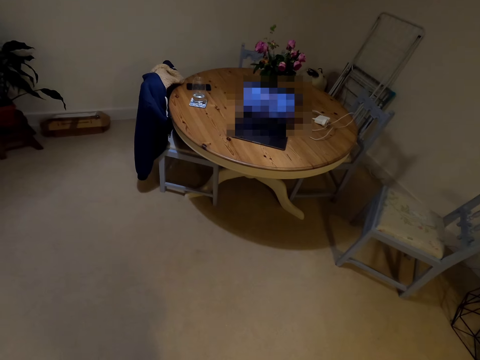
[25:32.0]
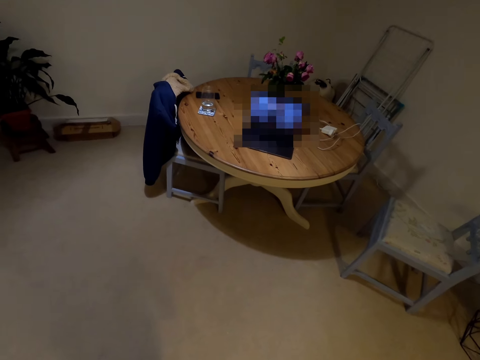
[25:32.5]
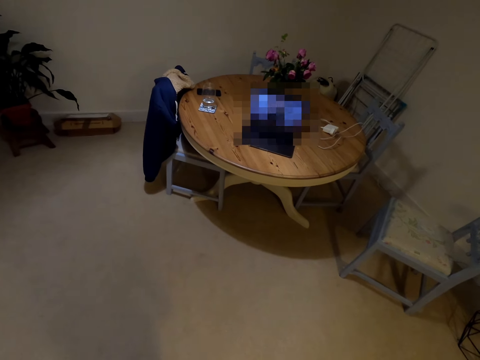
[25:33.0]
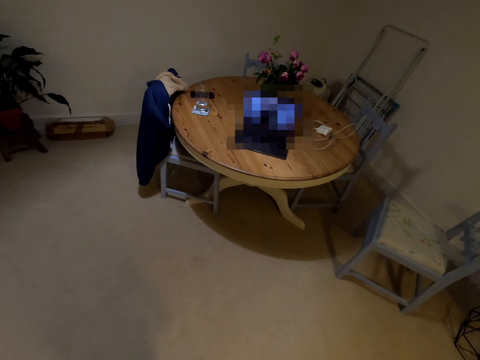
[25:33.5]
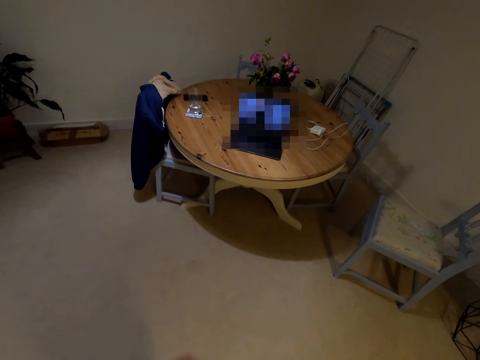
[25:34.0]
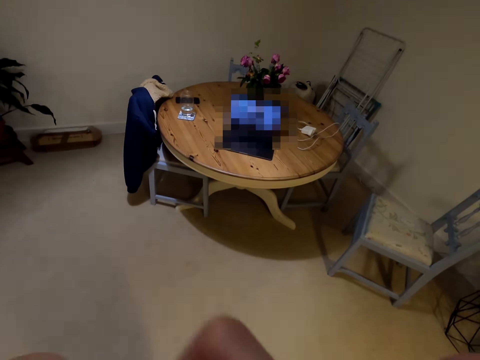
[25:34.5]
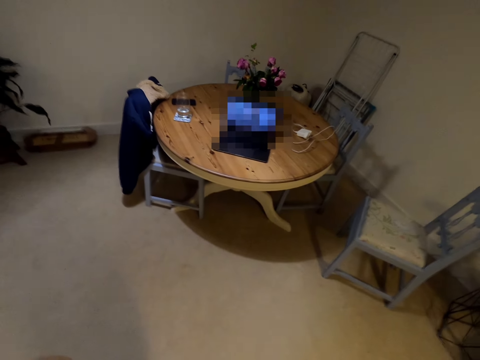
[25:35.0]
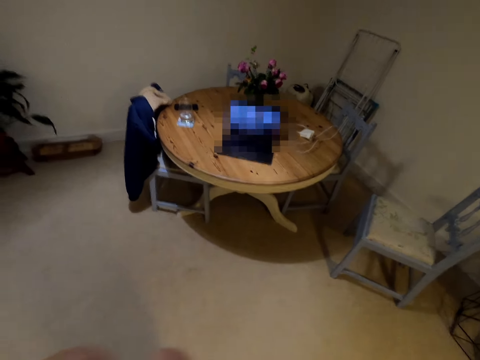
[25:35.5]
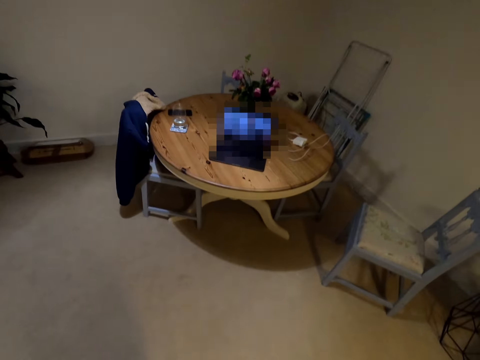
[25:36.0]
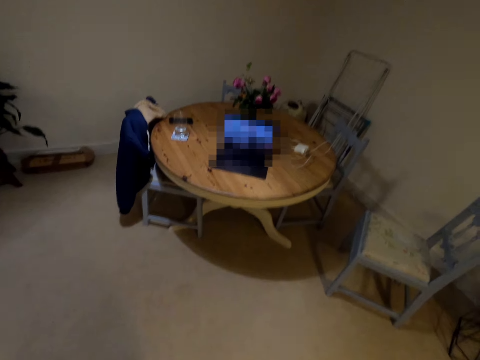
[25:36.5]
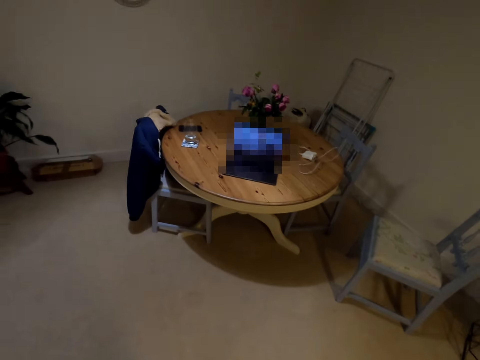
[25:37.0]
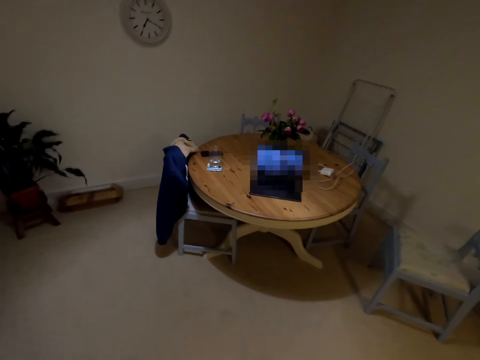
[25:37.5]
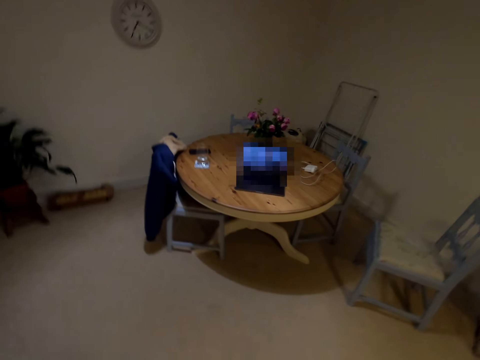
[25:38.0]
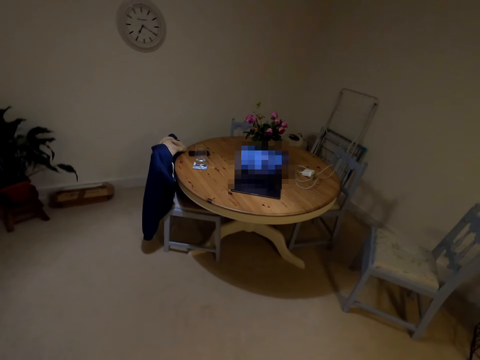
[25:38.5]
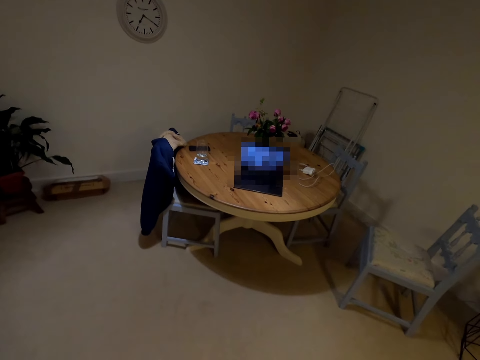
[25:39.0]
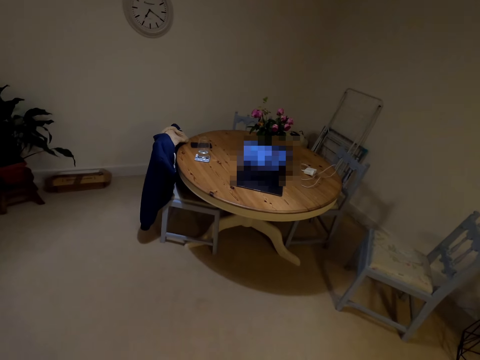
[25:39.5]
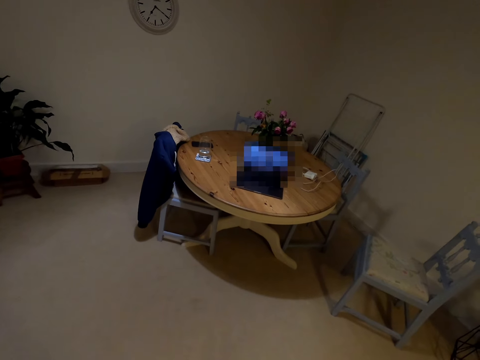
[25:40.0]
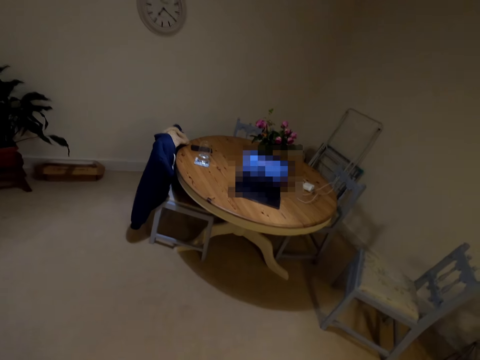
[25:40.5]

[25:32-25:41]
The camera wearer does some workout exercises in the house.

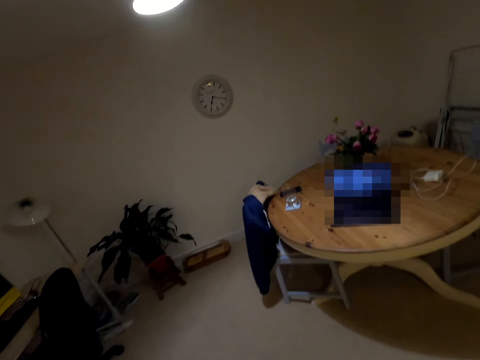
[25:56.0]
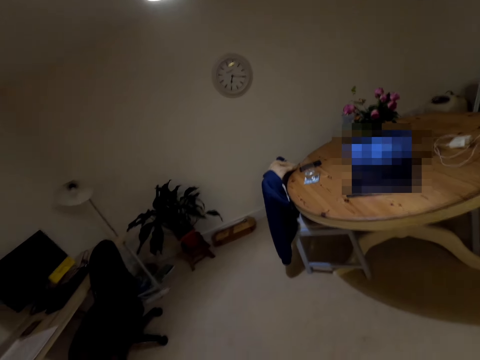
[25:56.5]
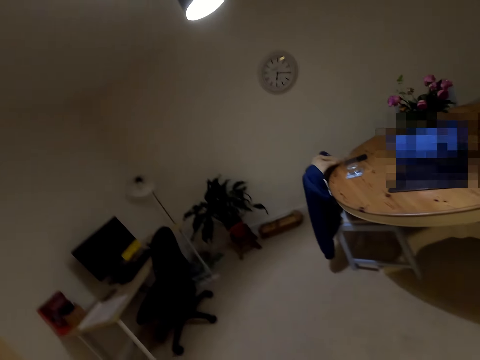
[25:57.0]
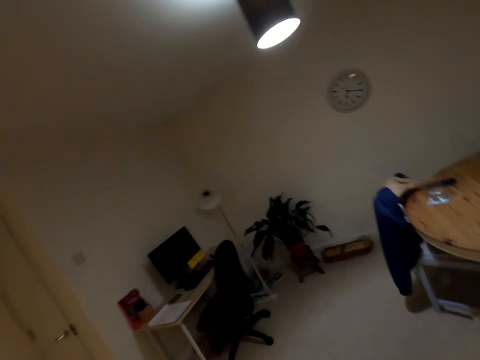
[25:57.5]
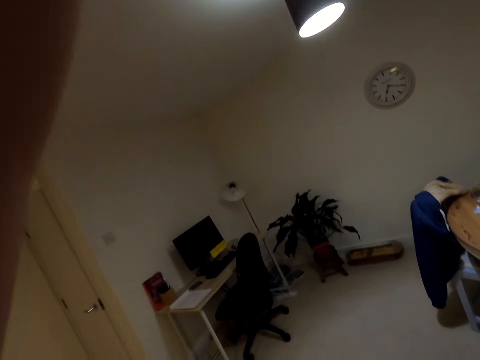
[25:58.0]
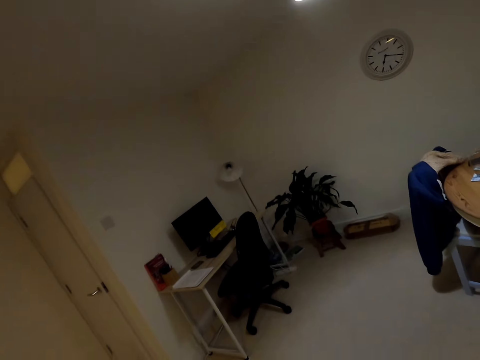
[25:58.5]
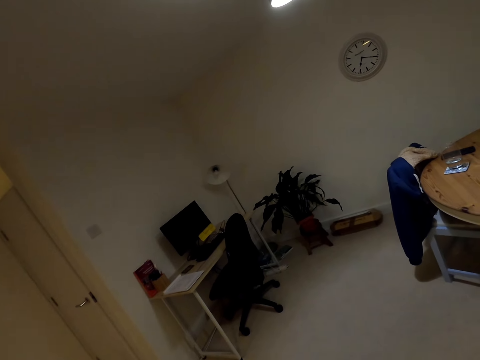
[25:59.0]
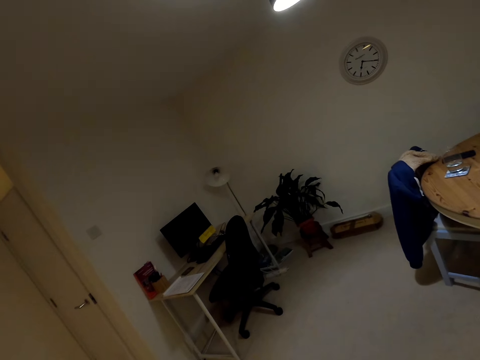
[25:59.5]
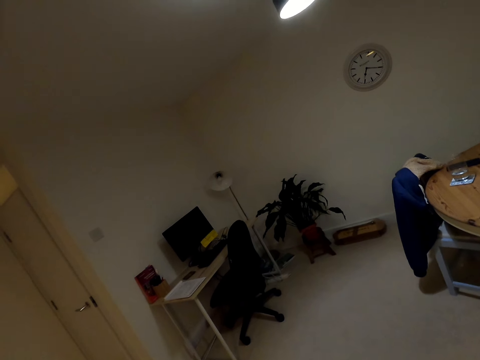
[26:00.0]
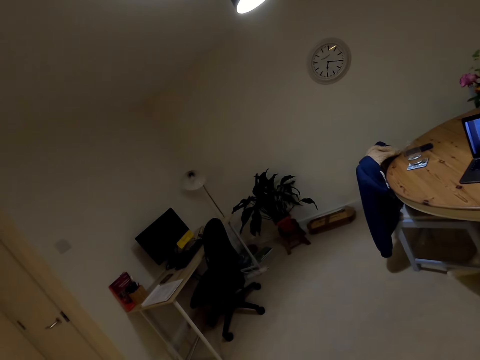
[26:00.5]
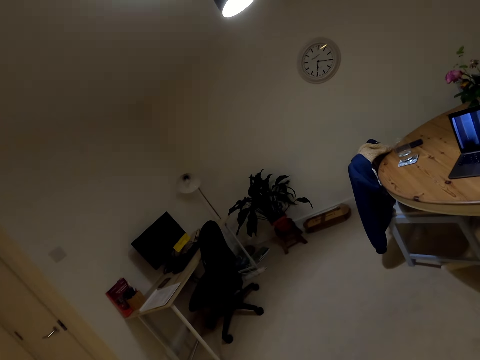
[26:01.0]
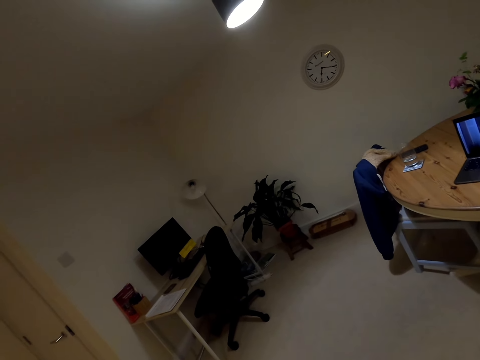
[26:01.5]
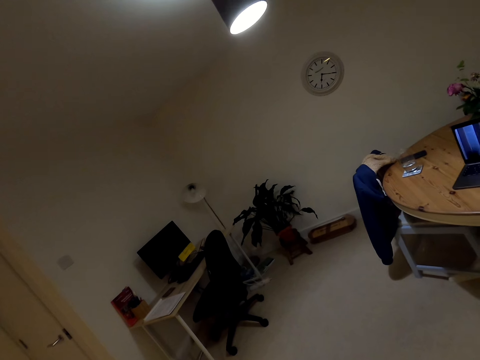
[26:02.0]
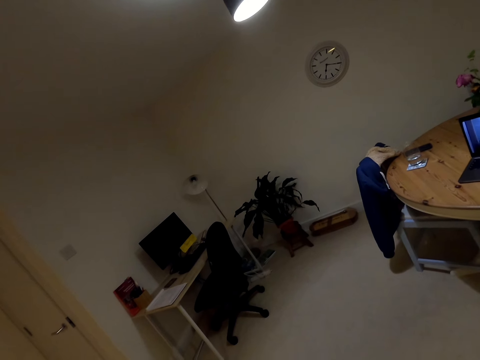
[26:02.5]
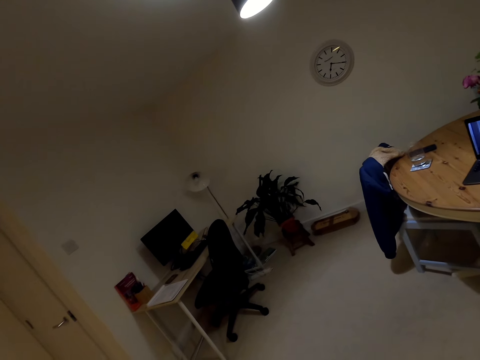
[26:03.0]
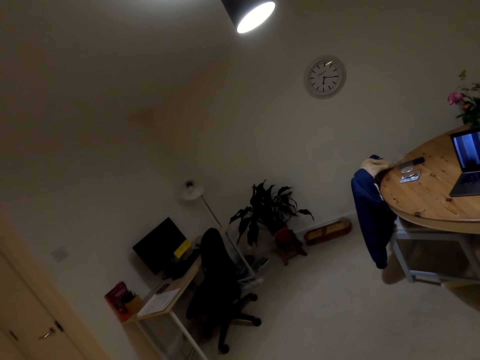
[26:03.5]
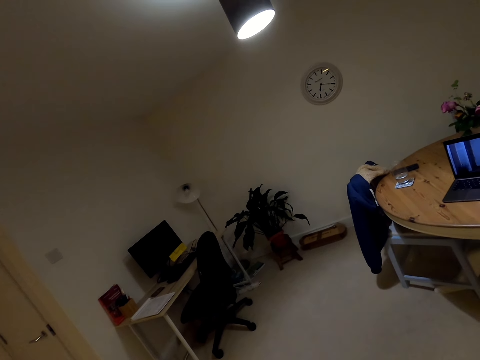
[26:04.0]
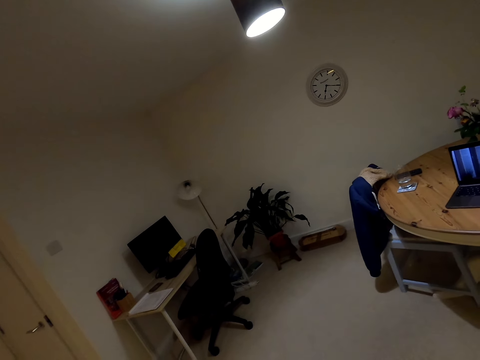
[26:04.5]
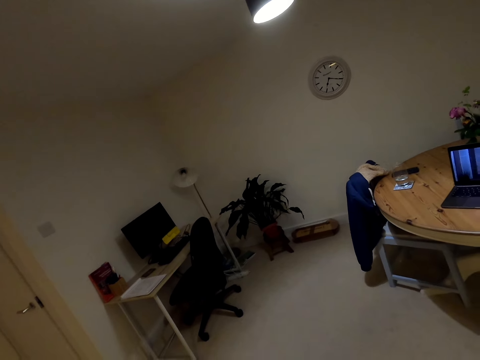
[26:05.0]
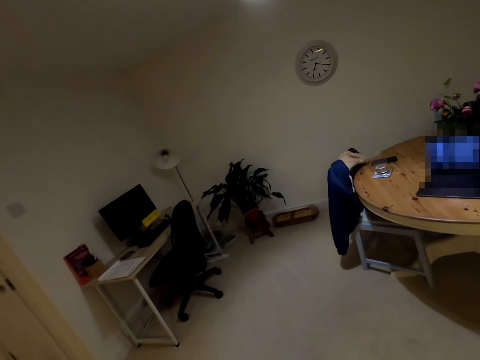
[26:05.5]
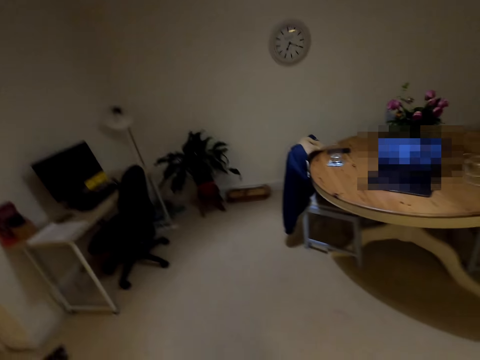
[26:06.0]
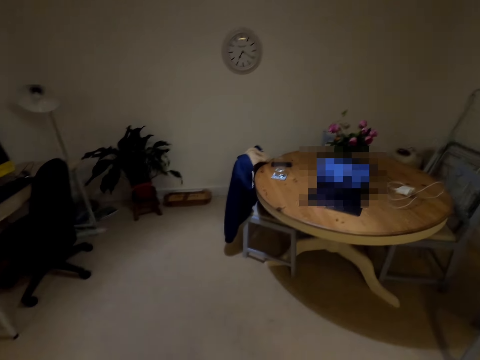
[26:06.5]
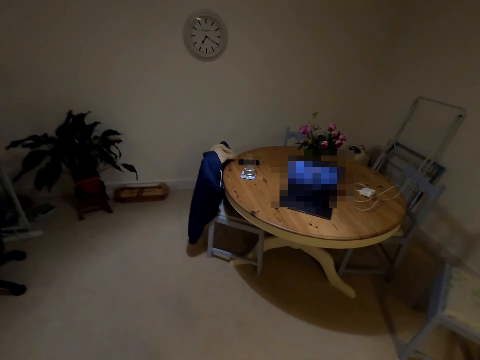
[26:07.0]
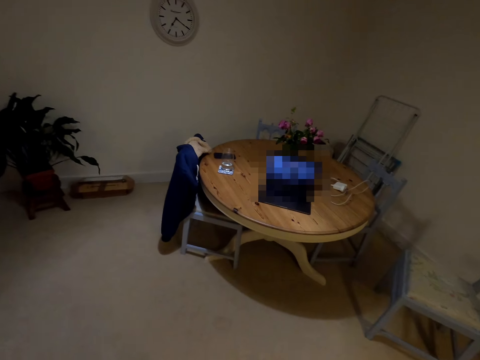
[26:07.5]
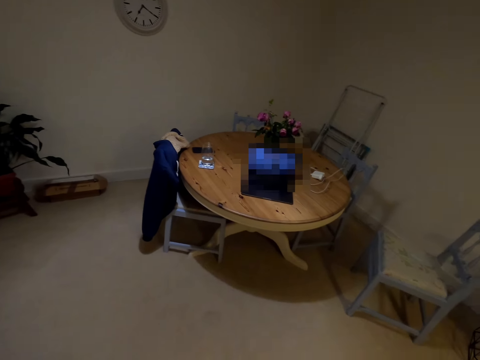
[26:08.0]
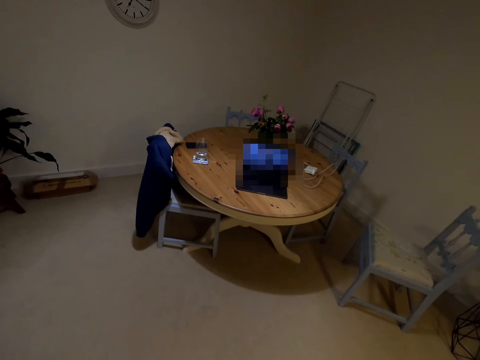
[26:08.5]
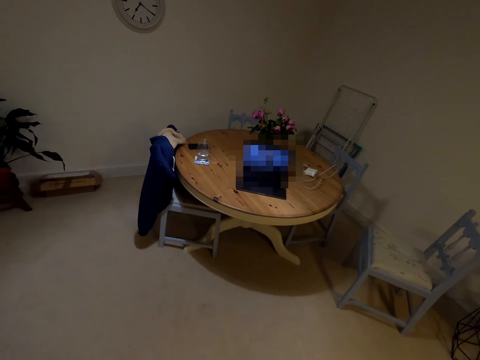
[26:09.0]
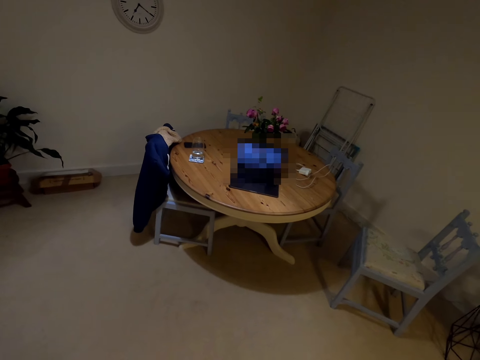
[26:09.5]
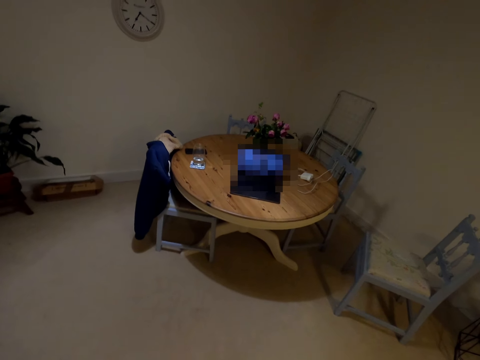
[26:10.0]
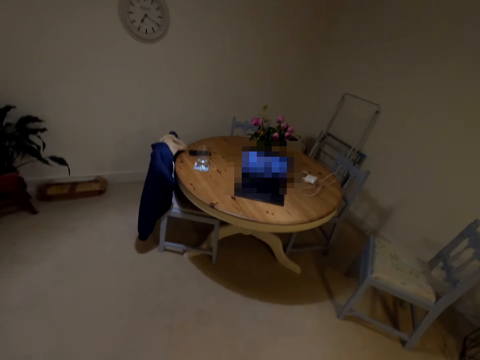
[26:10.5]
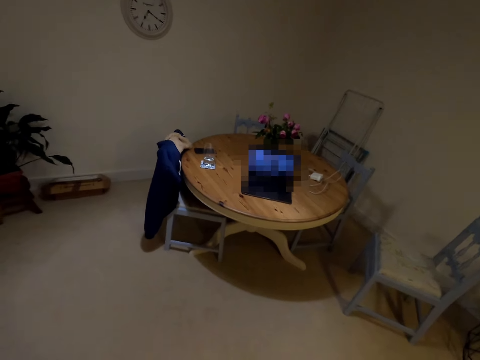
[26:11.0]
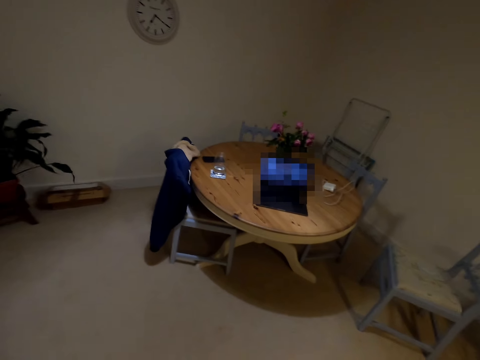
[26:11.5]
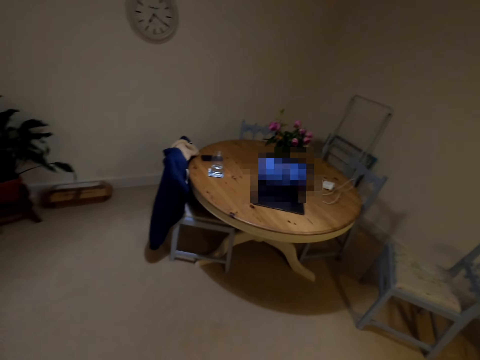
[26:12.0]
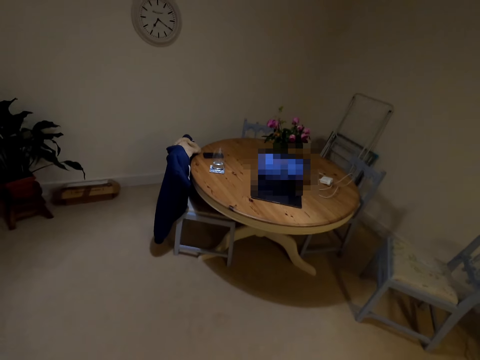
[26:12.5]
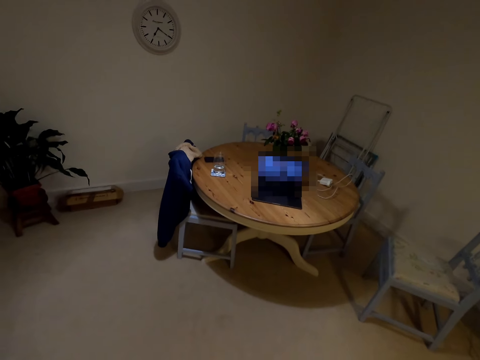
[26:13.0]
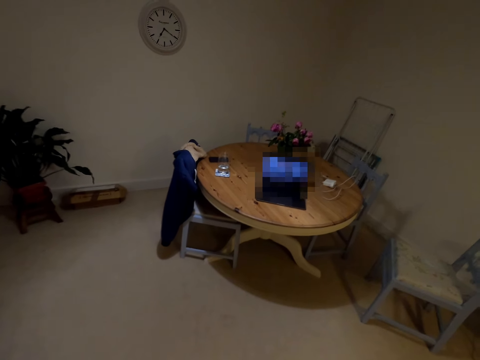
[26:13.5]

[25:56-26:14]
The camera wearer exercises in the room. They look around.
